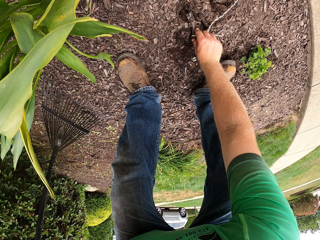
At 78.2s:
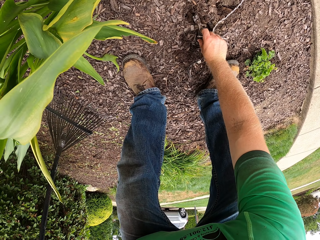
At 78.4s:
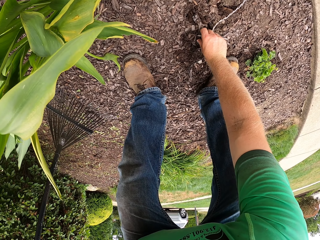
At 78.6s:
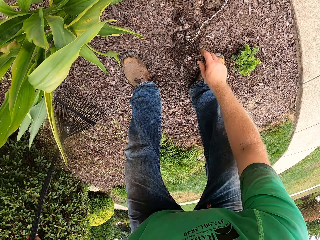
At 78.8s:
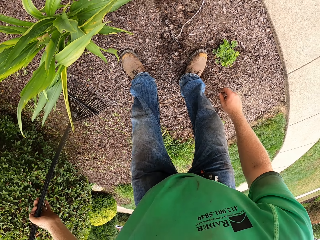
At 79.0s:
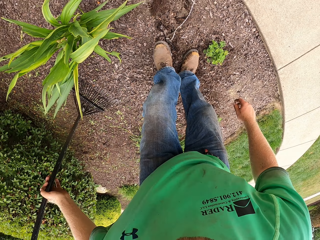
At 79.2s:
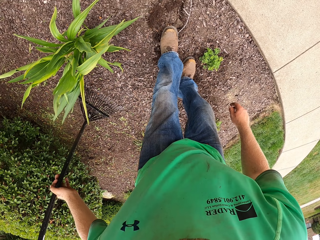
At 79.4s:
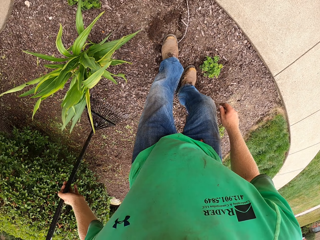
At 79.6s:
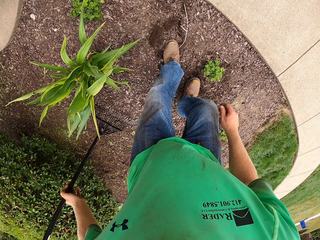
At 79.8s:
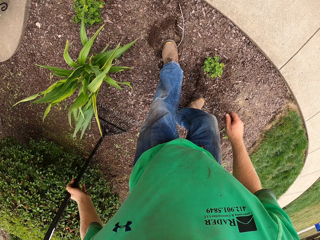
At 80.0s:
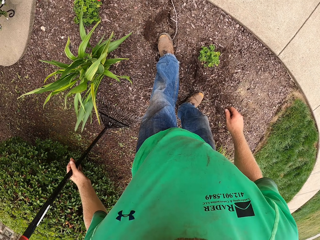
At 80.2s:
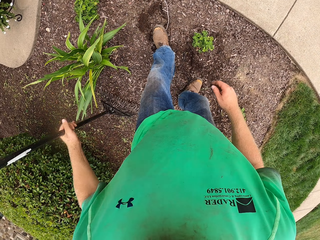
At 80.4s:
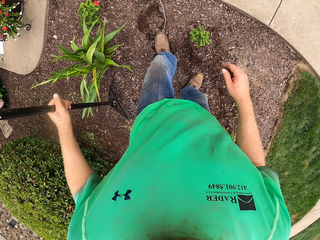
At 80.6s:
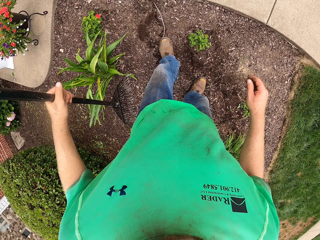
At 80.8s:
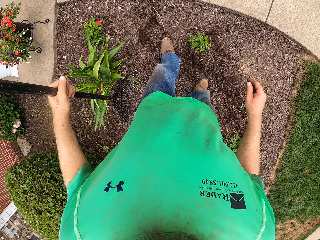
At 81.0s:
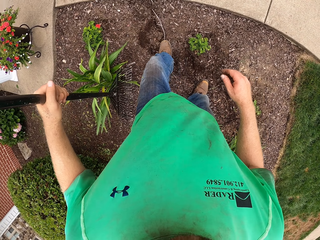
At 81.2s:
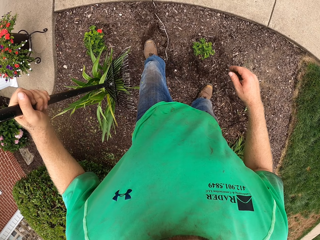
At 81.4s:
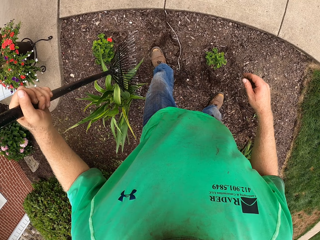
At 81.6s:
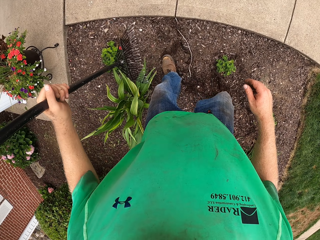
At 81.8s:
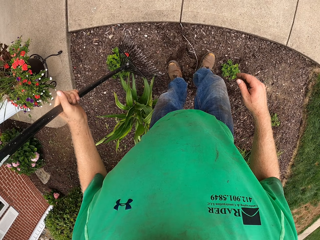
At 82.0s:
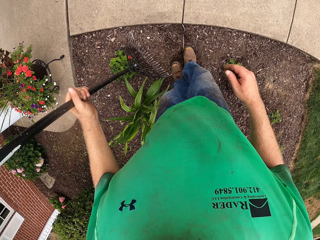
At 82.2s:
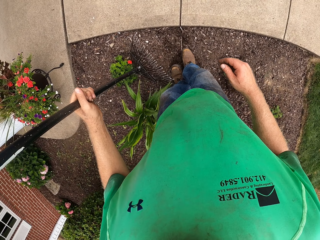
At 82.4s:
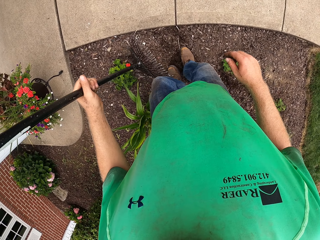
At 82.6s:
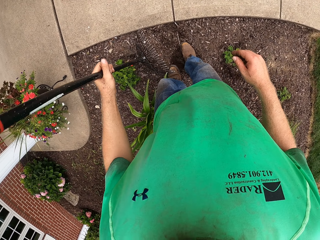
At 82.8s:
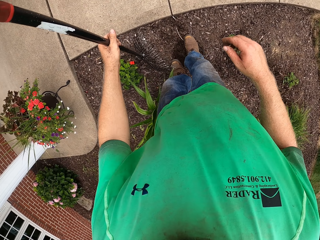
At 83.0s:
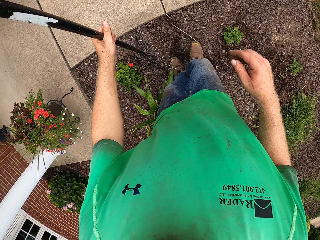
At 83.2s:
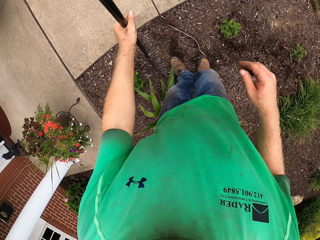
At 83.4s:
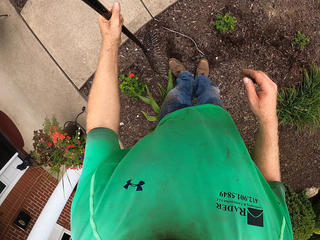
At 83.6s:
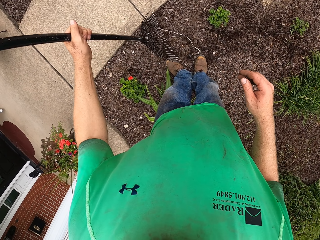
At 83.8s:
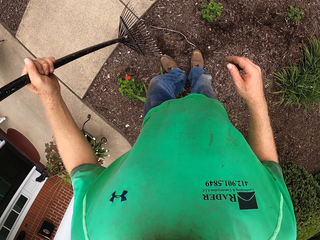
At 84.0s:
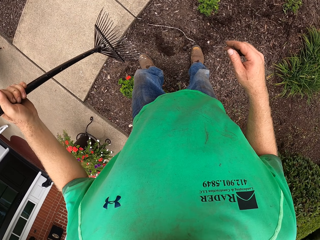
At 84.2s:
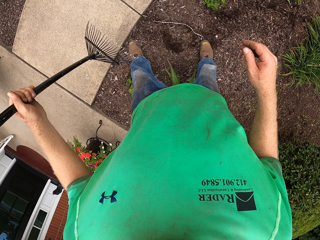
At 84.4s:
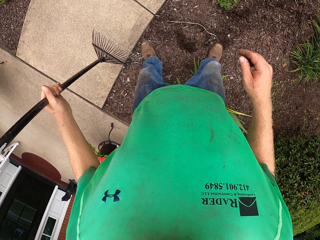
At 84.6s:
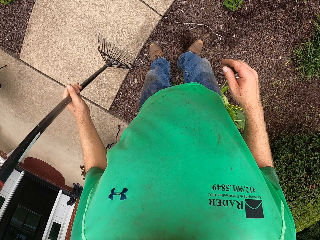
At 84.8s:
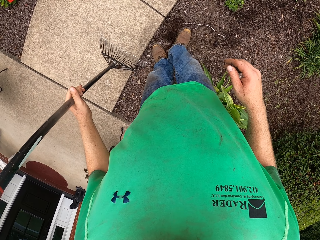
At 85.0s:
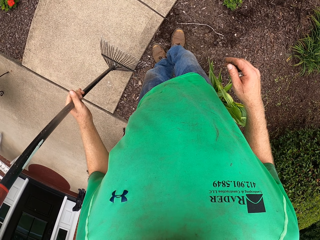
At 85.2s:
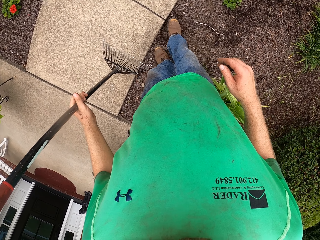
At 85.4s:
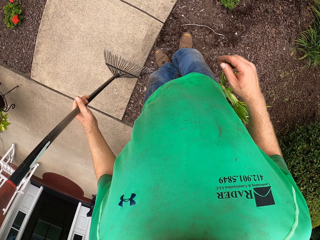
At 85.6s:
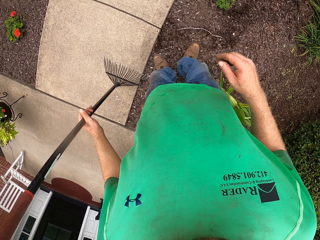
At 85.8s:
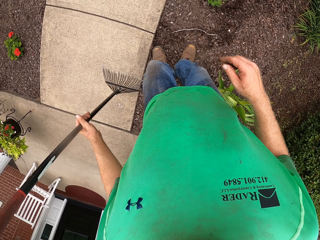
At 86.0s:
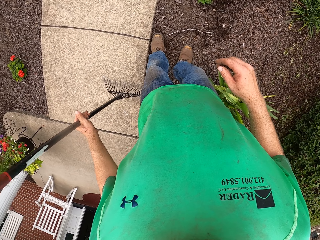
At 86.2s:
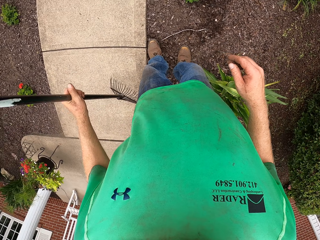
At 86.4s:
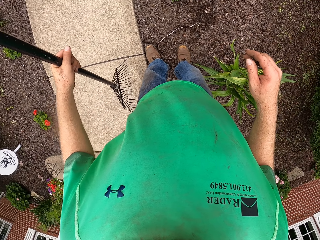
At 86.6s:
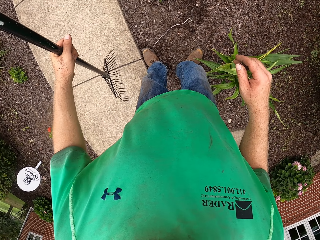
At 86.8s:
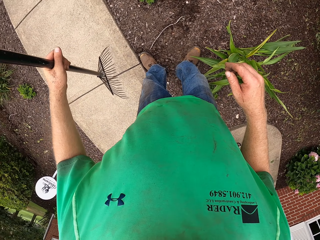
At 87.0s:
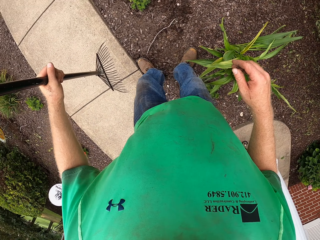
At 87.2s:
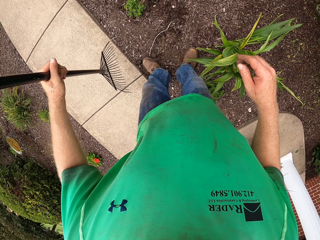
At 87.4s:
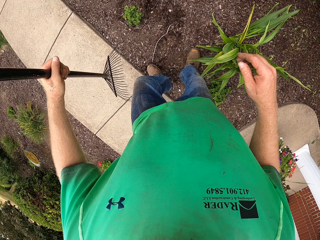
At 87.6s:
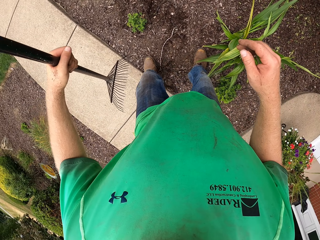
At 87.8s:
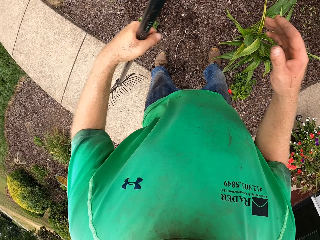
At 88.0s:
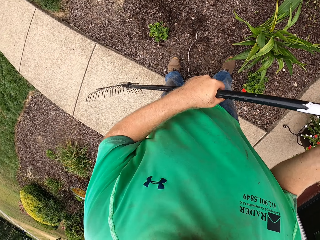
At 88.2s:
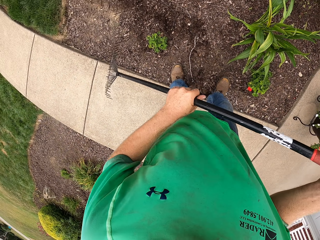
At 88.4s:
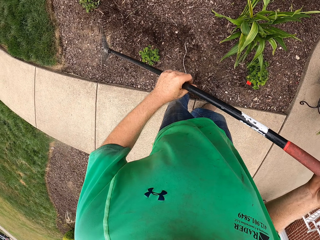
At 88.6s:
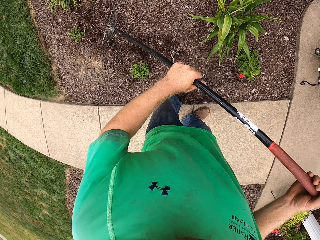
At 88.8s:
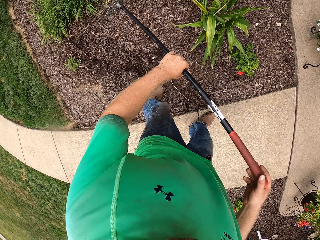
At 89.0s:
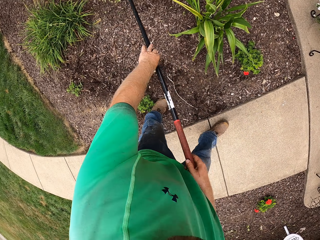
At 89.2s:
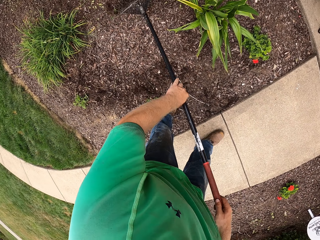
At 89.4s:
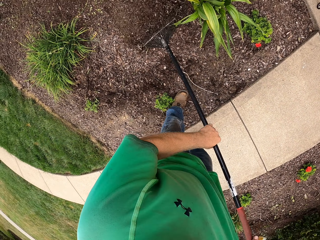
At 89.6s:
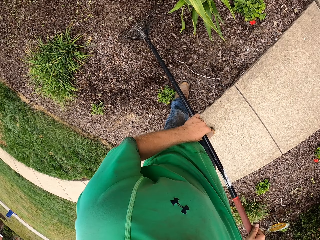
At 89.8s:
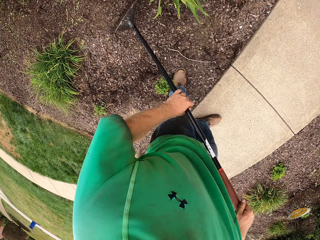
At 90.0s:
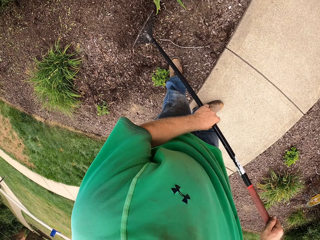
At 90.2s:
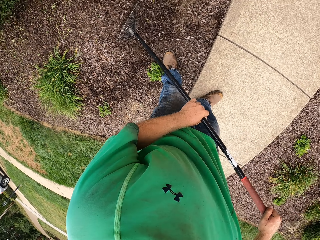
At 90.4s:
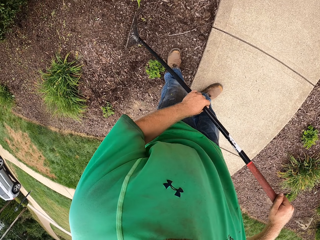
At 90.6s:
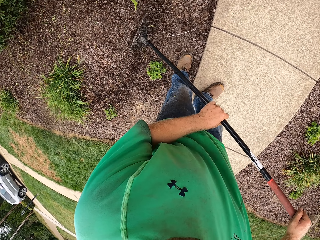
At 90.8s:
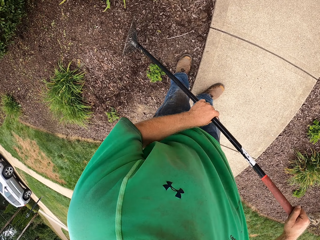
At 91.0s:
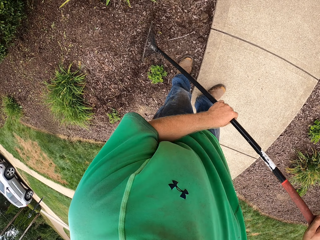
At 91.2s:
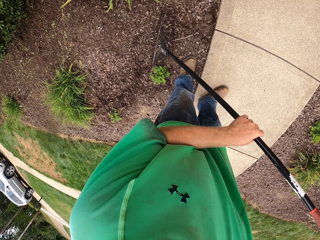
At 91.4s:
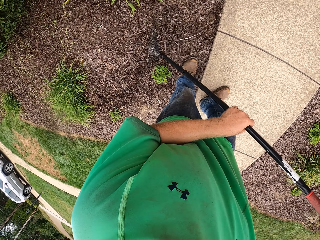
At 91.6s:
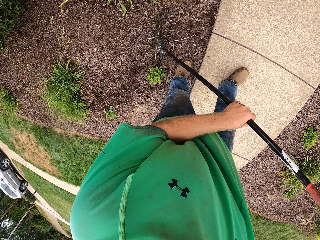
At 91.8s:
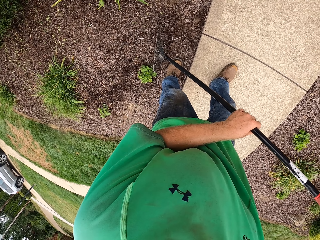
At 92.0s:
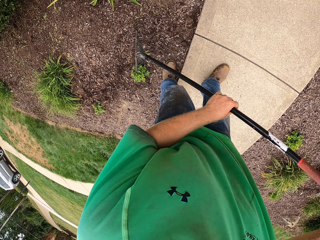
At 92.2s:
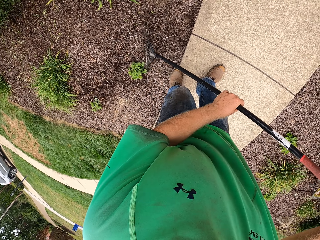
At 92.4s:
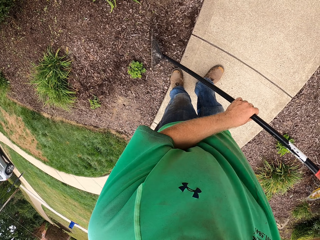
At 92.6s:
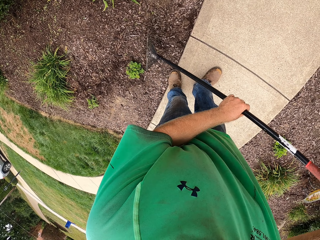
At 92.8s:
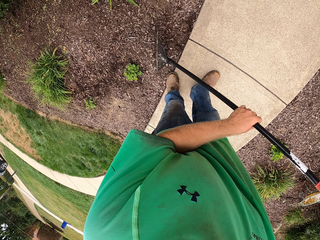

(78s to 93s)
The camera wearer adjusts the wire on the ground with his right hand. He stomps on the wire on the ground with both legs. He places the rake in his left hand on his right hand. He rakes leaves on the ground with the rake in both hands. He covers the cable with the leaves.

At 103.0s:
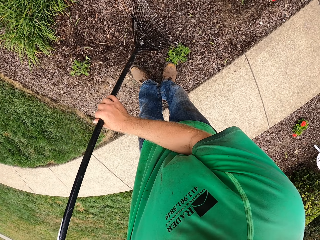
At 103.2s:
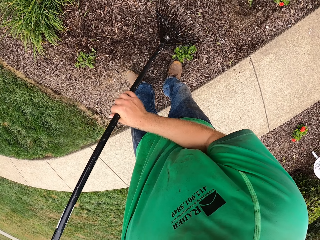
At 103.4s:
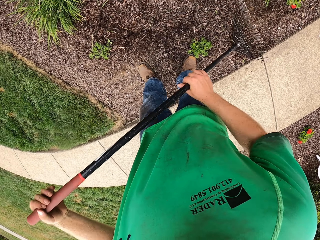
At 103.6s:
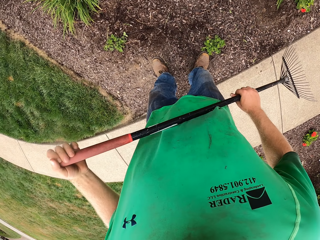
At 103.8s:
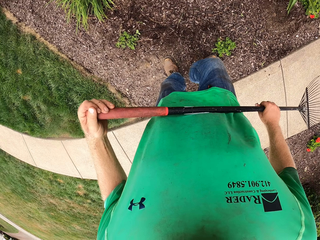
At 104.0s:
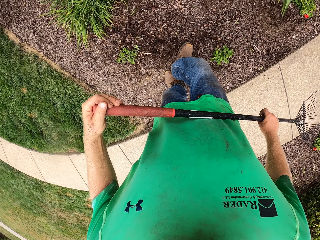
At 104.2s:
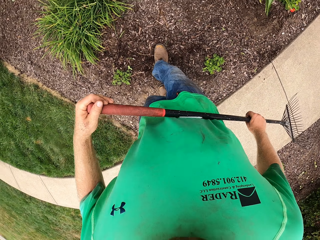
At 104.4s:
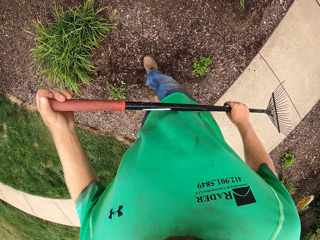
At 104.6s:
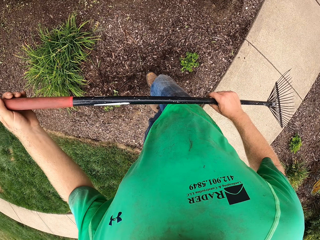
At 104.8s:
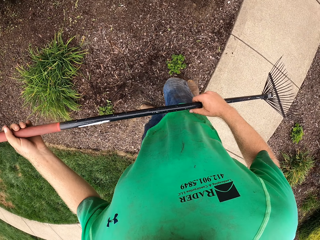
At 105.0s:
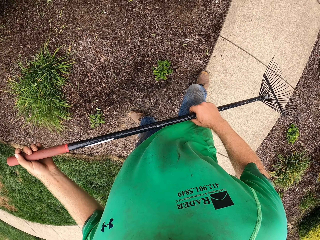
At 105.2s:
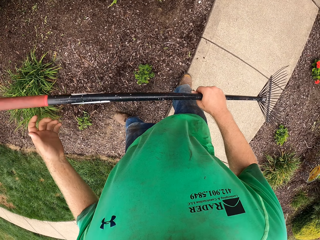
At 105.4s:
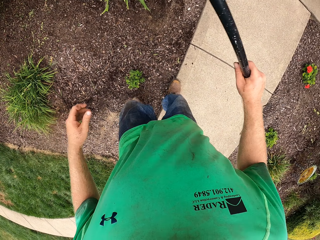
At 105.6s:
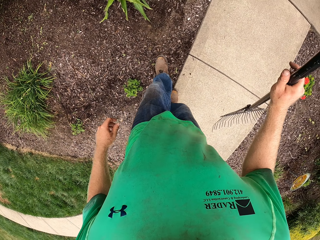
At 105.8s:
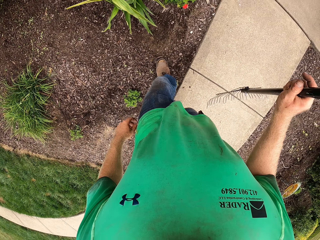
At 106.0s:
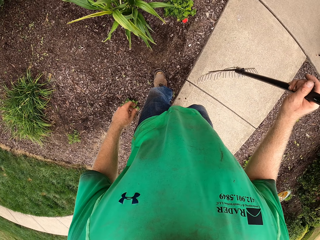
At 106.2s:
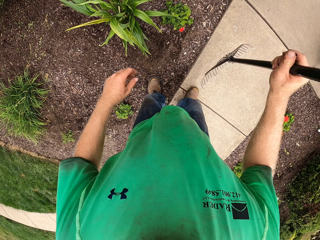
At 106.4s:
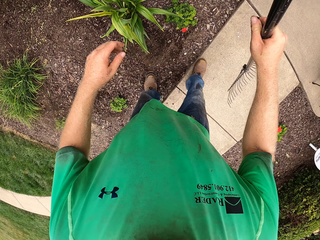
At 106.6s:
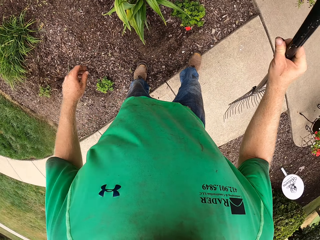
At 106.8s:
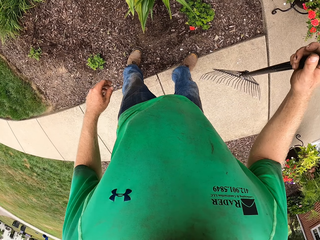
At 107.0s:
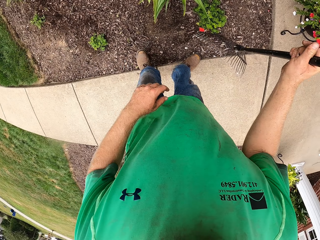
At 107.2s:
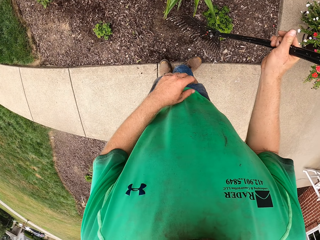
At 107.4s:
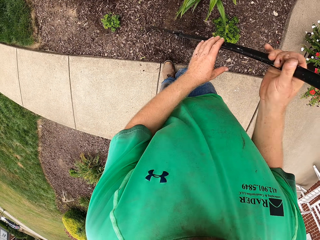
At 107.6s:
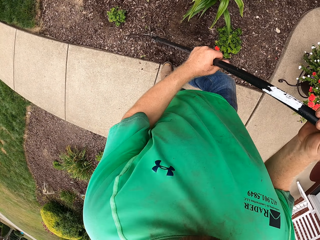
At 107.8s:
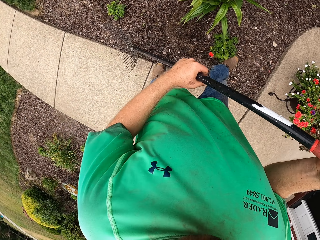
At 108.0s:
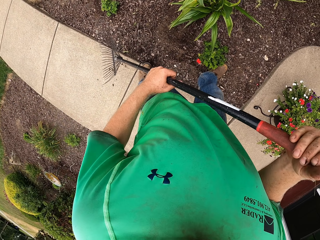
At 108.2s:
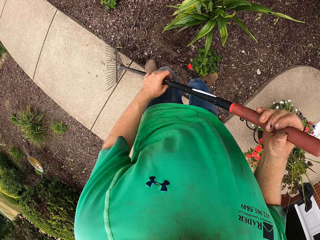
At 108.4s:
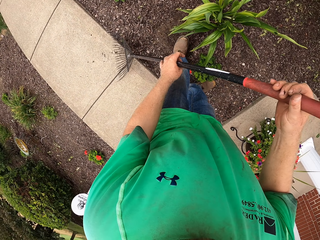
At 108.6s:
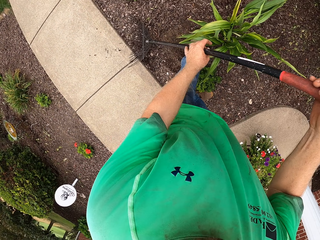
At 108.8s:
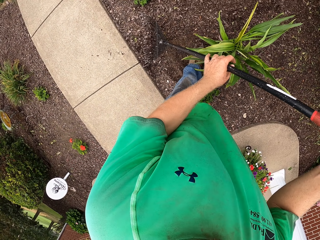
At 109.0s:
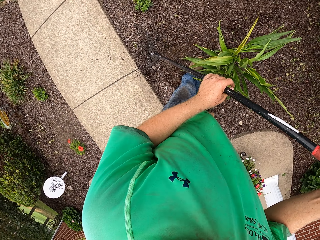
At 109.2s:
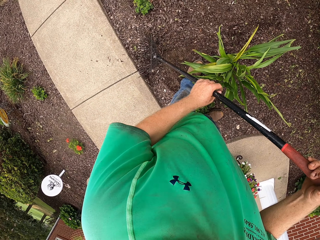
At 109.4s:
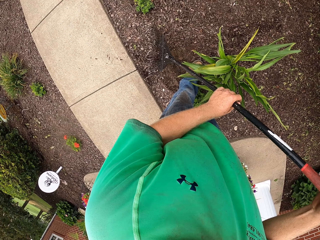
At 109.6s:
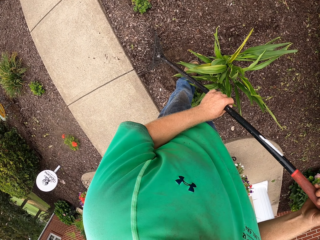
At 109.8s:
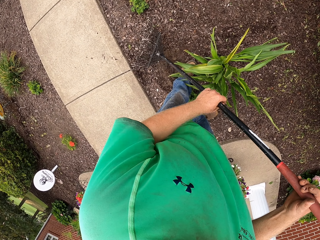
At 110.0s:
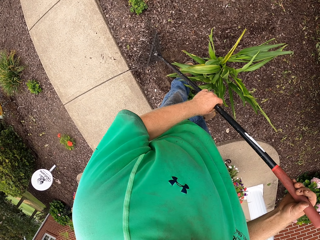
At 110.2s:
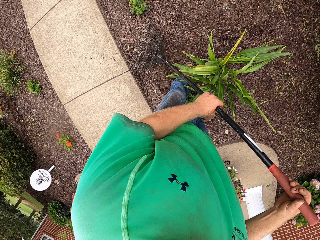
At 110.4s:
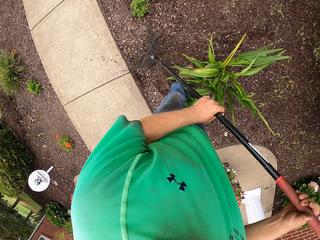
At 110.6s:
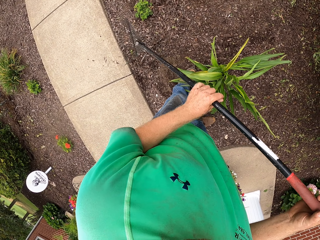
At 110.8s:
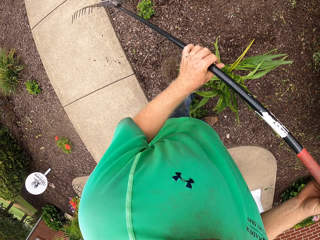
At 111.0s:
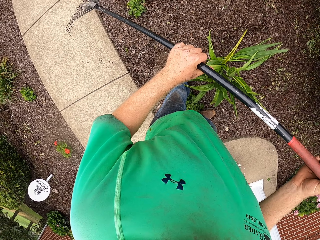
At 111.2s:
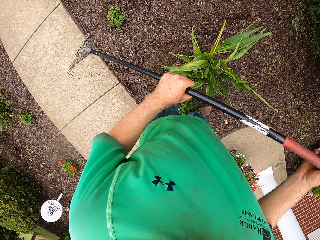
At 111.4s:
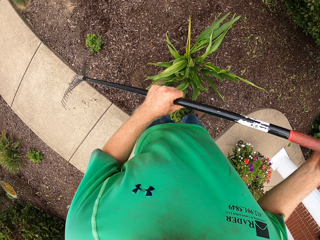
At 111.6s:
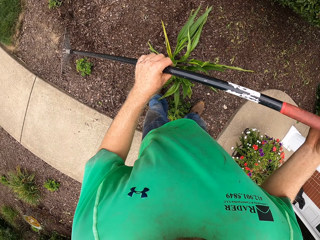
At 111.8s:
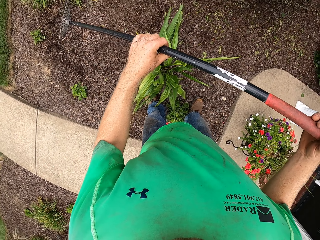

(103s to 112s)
The camera wearer removes the rake in his right hand from his left hand. He holds the rake with both hands. He rakes leaves on the ground with the rake in both hands.
